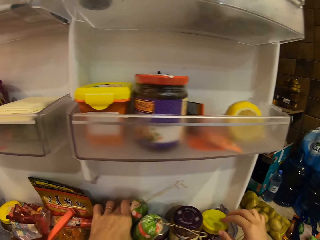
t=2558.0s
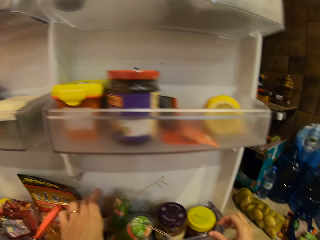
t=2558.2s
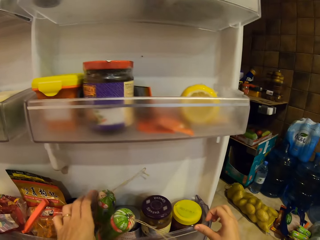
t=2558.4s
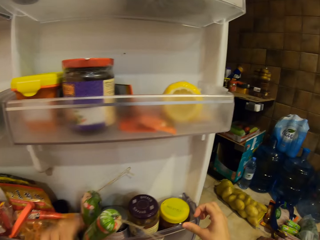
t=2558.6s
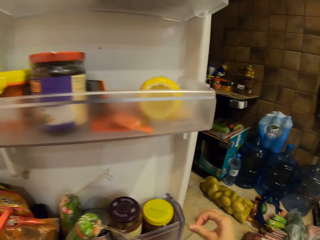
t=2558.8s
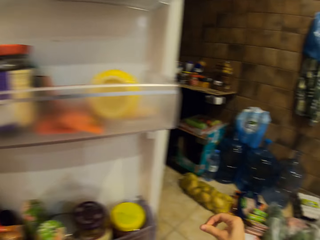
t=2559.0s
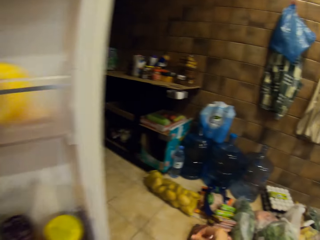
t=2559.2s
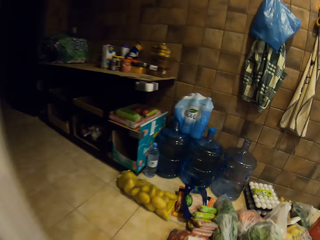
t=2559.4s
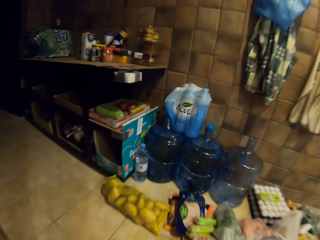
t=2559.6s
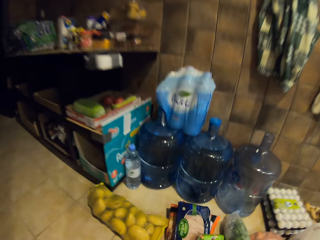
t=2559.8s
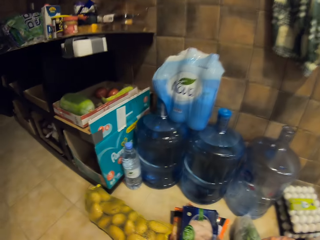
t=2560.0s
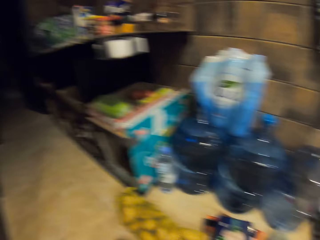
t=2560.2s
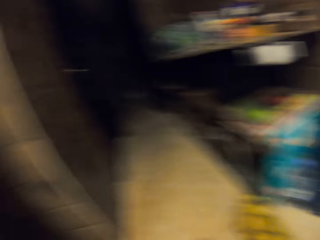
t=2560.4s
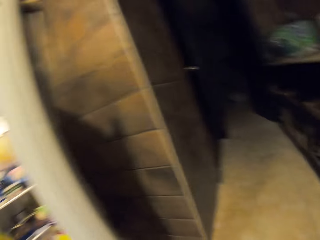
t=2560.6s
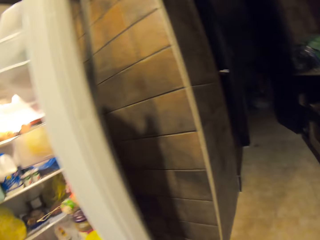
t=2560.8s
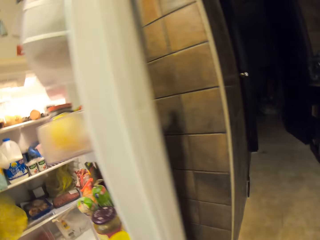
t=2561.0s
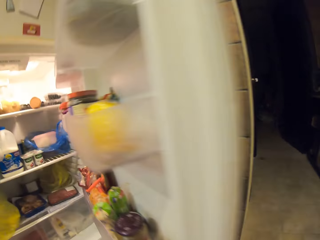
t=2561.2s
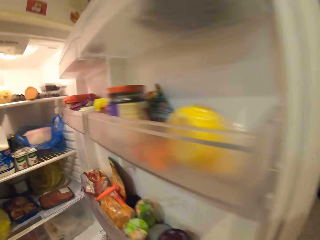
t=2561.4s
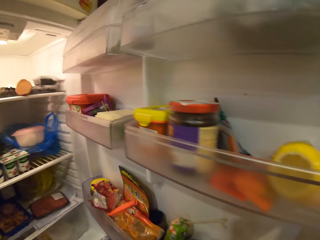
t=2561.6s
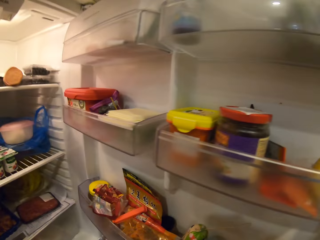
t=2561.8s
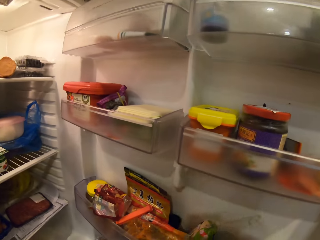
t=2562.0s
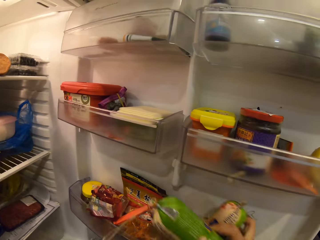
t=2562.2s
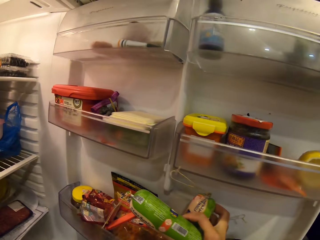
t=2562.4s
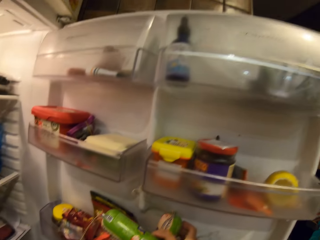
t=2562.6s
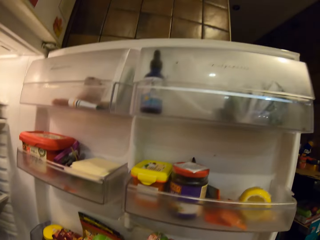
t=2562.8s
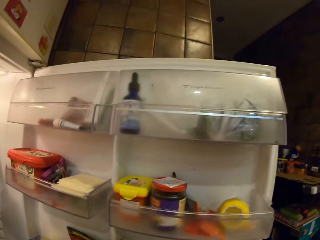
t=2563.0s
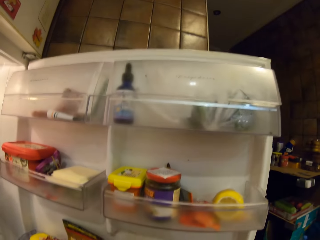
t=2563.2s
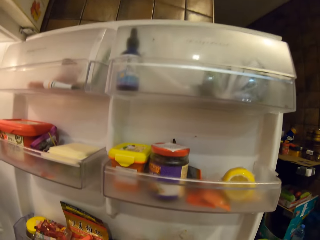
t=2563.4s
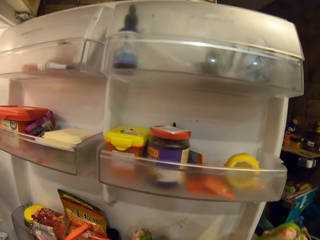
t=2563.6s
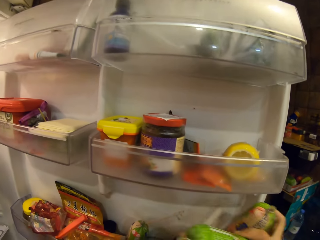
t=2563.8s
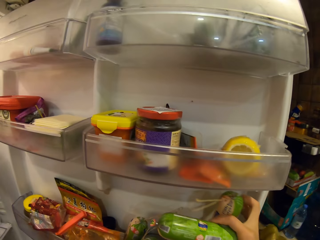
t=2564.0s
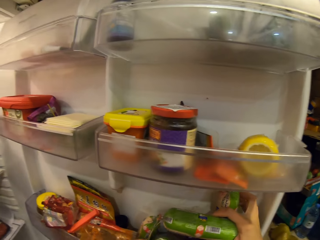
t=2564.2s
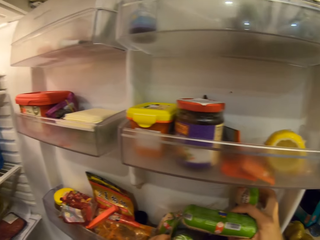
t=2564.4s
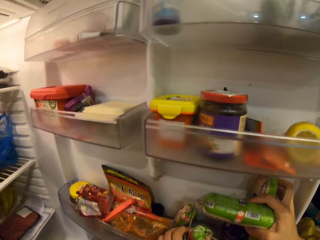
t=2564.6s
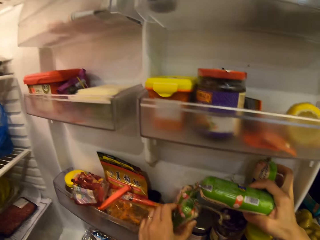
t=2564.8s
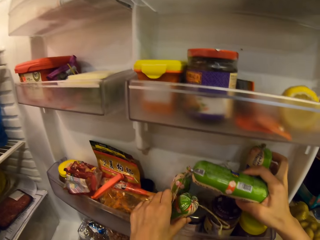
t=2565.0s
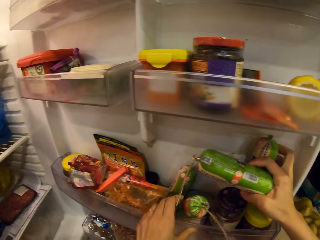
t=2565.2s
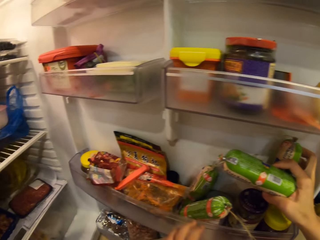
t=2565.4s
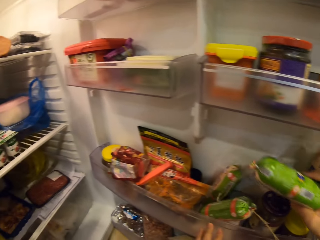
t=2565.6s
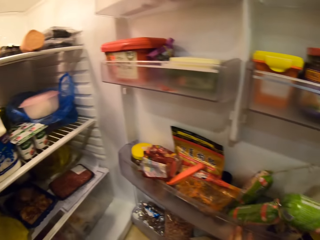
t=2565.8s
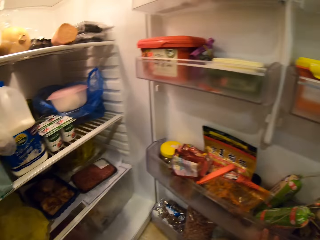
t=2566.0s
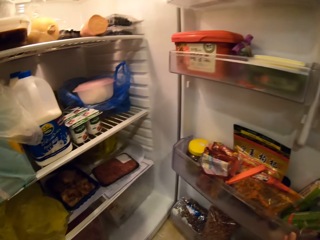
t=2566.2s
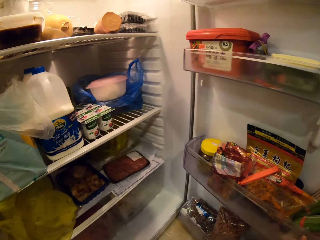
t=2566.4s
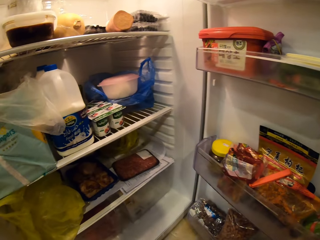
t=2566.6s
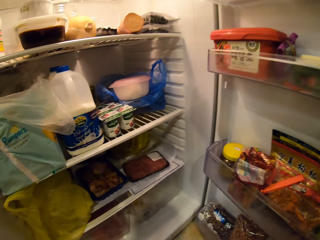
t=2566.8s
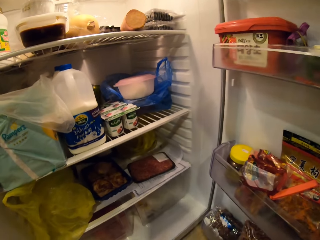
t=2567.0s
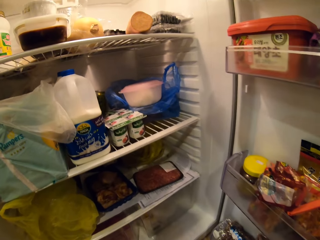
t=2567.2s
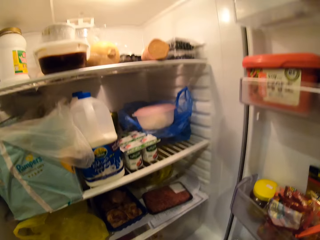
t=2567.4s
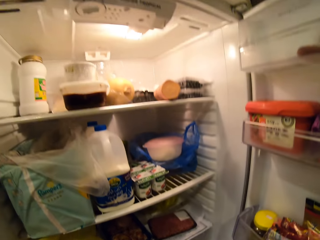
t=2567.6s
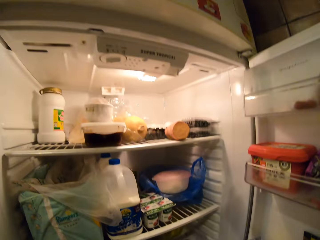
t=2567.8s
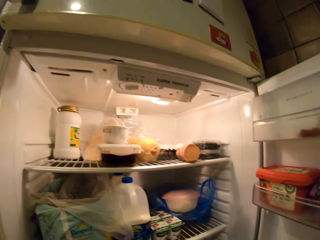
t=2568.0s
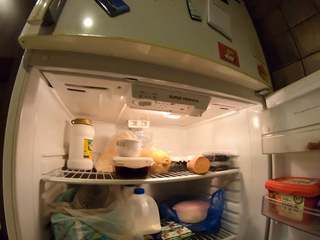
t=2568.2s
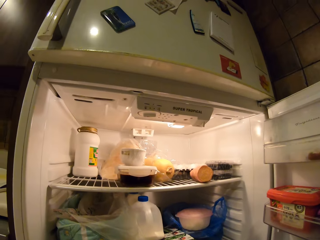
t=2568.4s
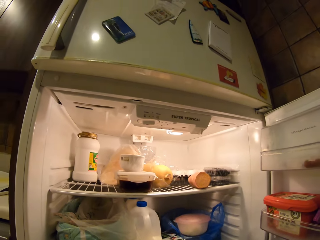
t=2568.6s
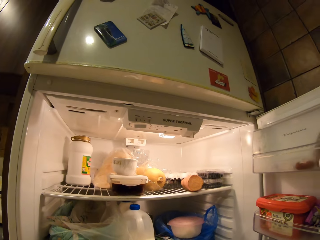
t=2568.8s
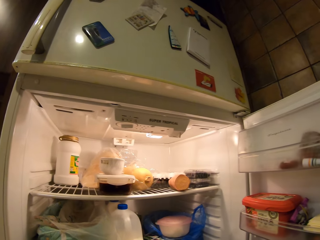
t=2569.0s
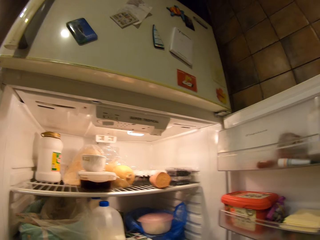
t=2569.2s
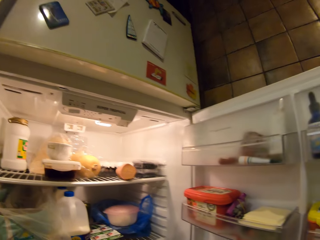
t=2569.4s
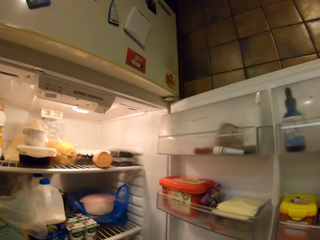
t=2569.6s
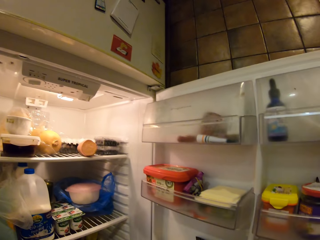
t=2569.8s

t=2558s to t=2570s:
The camera wearer places items in the fridge. They look at the items in the fridge.

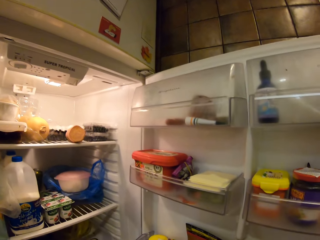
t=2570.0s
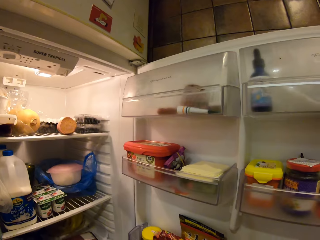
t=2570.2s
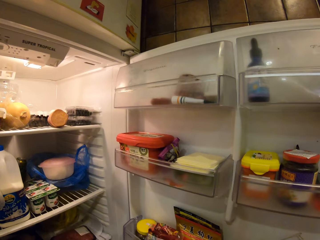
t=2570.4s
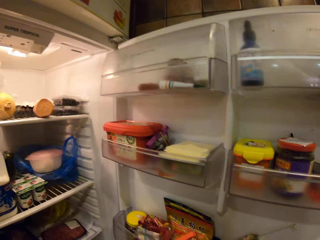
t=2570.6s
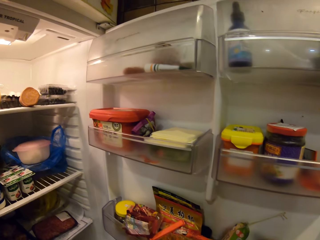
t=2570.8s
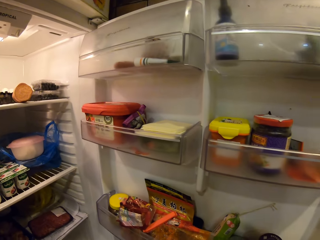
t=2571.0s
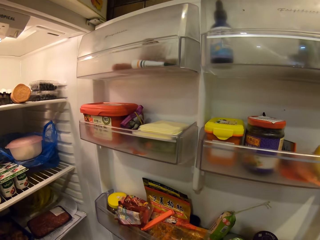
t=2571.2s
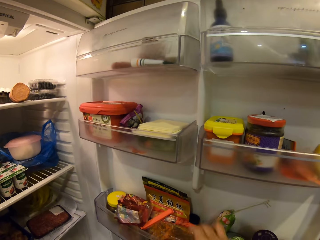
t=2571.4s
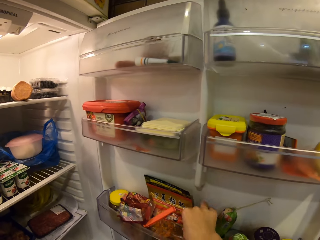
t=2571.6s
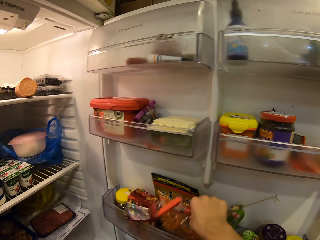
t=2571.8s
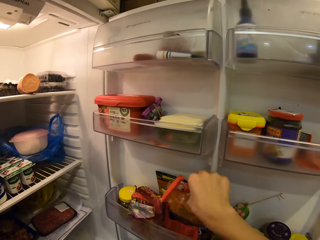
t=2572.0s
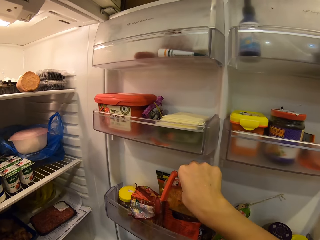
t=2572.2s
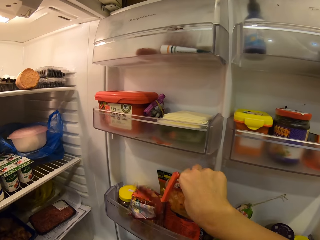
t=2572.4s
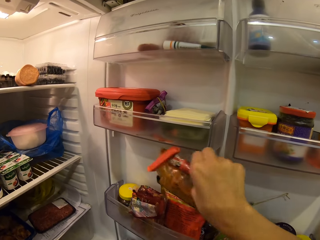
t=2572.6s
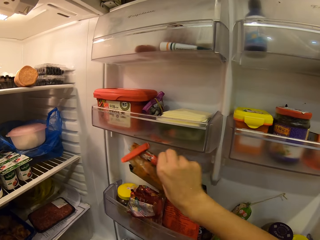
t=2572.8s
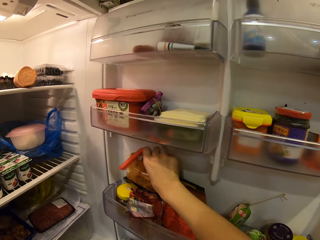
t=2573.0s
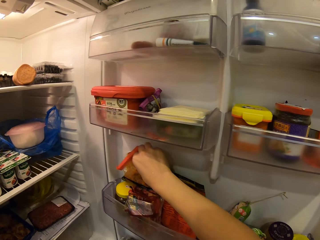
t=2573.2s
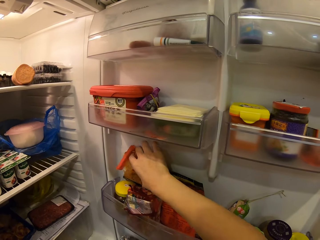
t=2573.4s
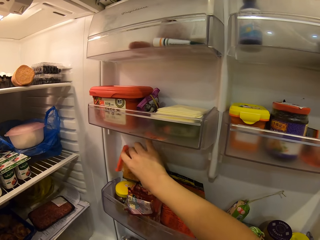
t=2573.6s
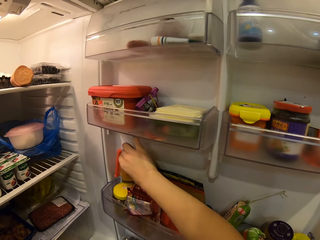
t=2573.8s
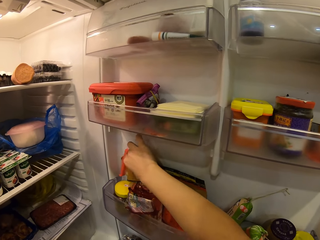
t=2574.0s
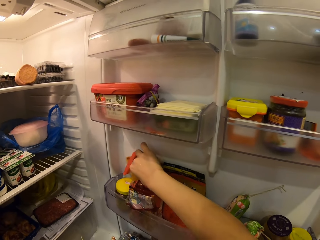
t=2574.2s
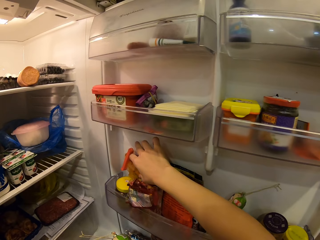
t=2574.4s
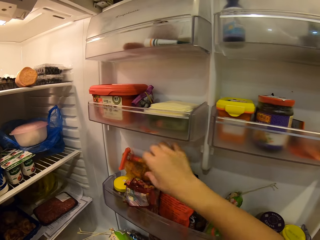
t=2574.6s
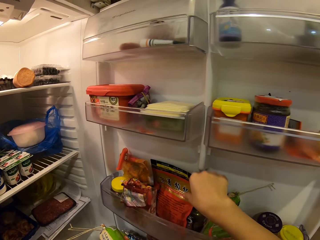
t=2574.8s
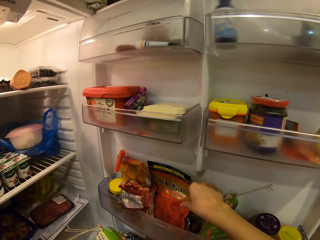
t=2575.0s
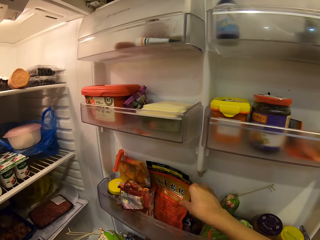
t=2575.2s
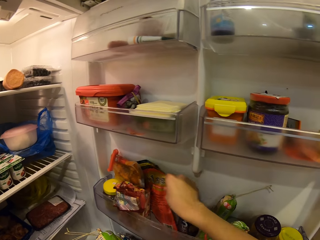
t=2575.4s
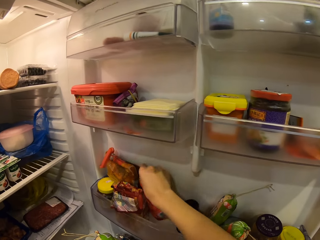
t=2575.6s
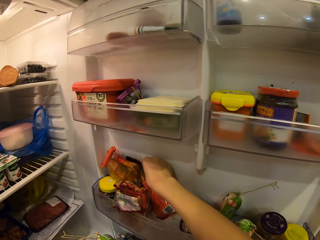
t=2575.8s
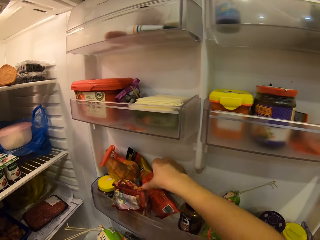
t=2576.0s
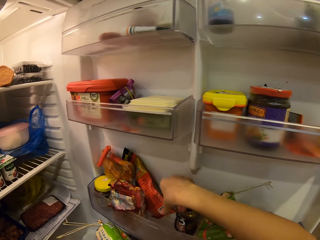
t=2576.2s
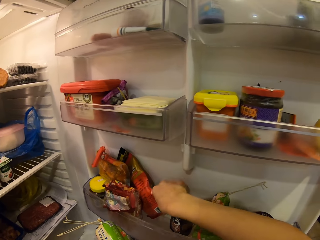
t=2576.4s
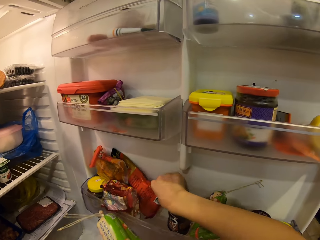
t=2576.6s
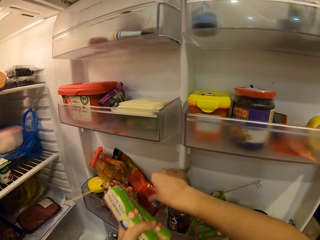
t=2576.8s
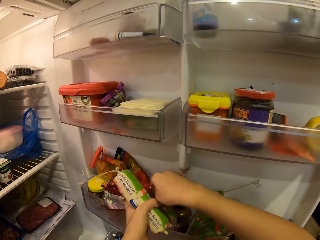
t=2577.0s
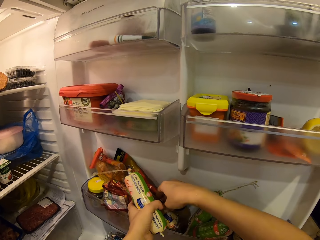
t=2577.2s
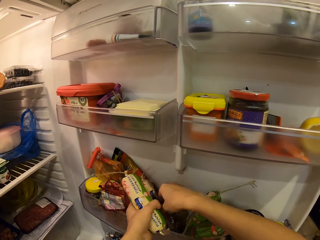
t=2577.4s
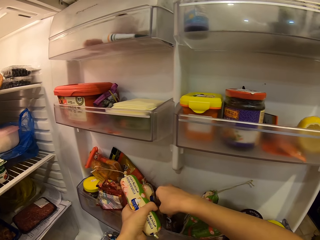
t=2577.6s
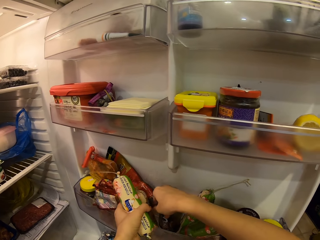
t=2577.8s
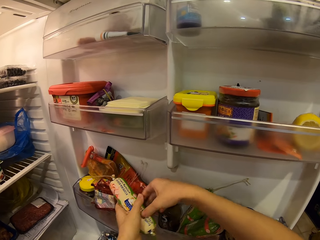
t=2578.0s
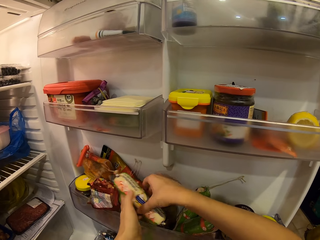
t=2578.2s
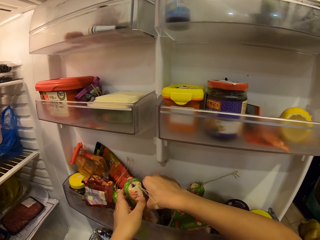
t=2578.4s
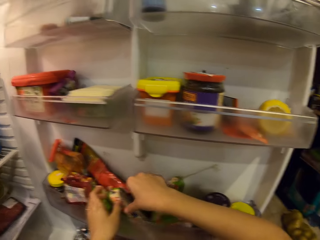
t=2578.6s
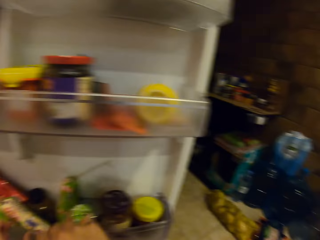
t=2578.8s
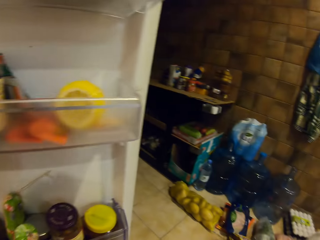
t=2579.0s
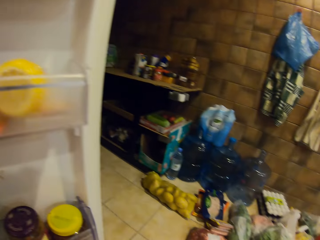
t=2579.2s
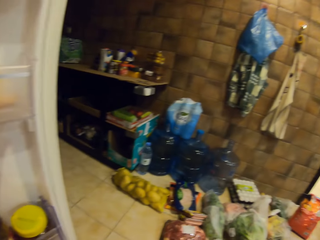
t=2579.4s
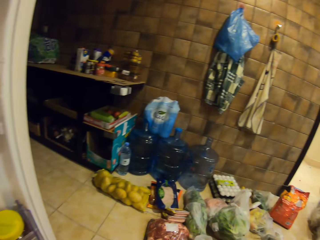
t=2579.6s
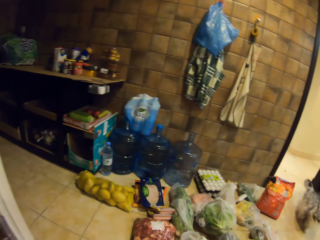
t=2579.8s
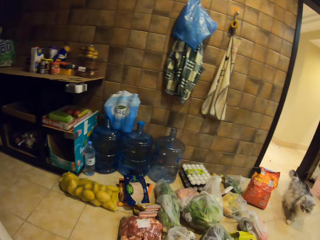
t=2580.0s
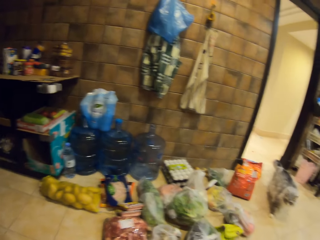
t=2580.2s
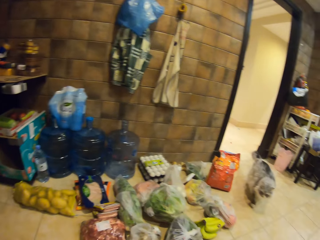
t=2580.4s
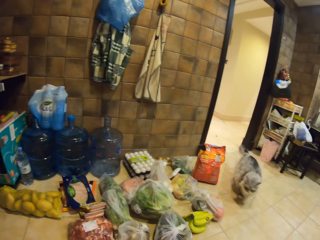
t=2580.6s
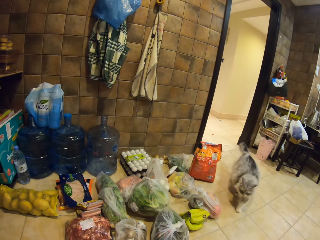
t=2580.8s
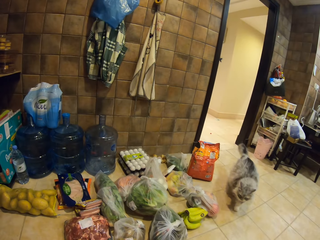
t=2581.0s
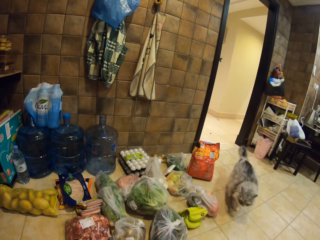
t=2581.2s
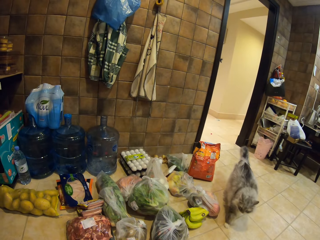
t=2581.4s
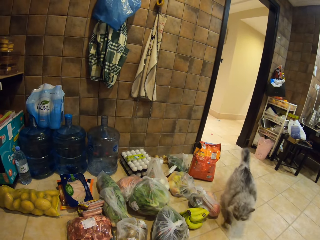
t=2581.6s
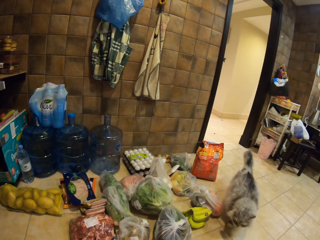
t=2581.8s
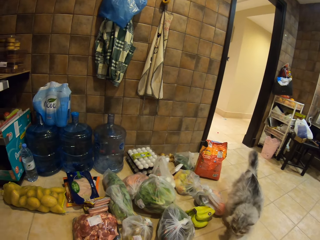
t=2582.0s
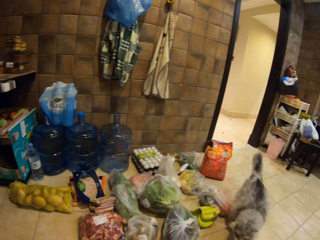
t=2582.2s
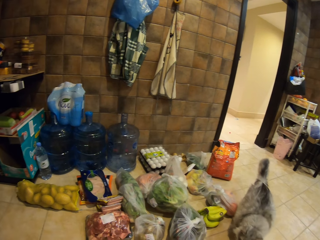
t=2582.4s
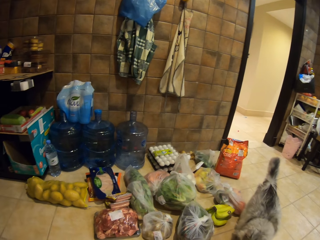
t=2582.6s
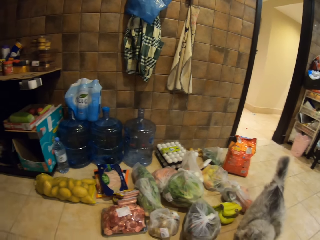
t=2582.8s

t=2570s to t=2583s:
The camera wearer moves a plastic paper in the fridge. They place items in the fridge. They walk. They look at items on the floor.
